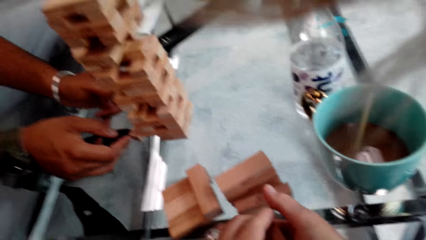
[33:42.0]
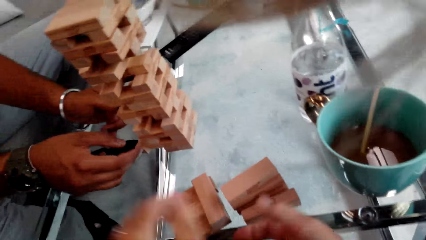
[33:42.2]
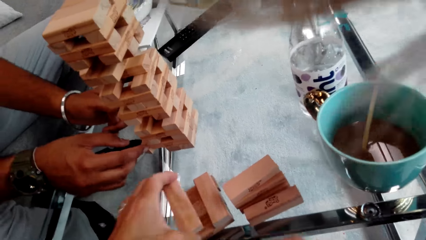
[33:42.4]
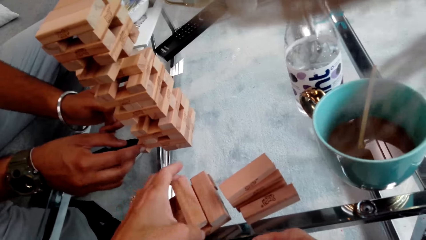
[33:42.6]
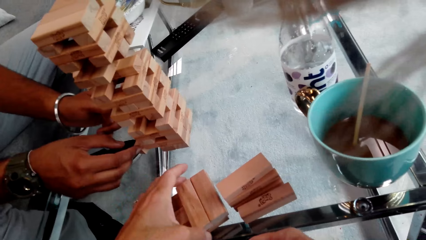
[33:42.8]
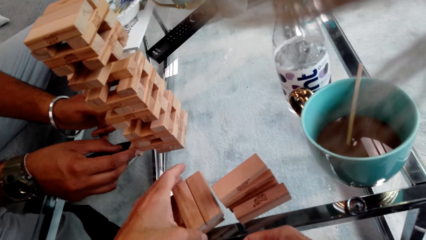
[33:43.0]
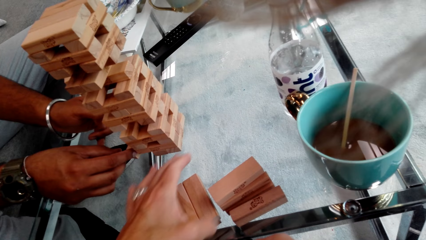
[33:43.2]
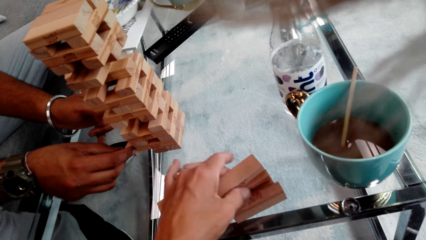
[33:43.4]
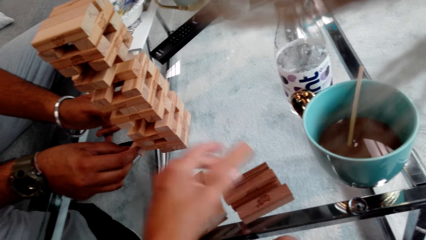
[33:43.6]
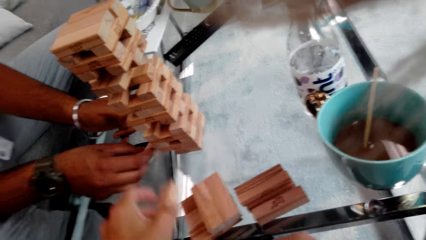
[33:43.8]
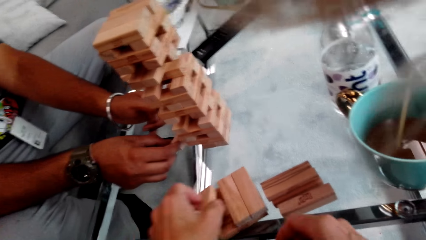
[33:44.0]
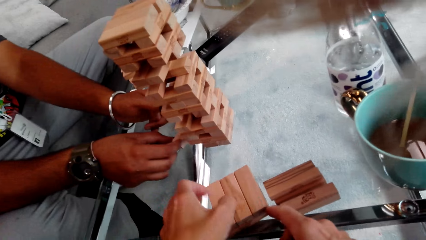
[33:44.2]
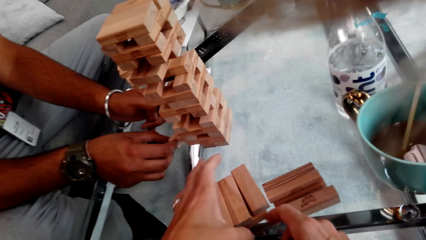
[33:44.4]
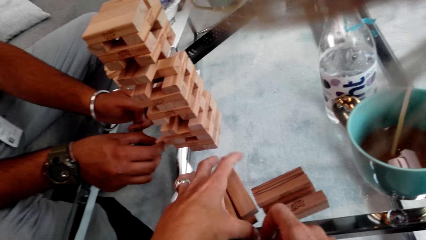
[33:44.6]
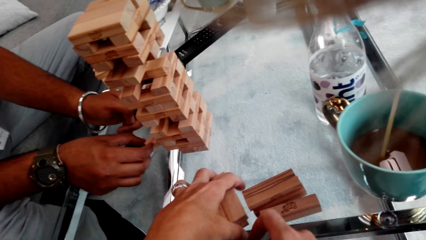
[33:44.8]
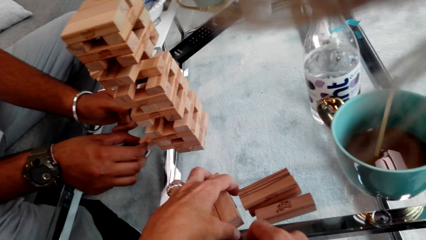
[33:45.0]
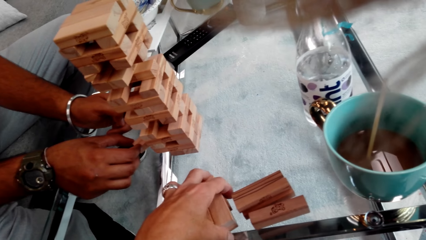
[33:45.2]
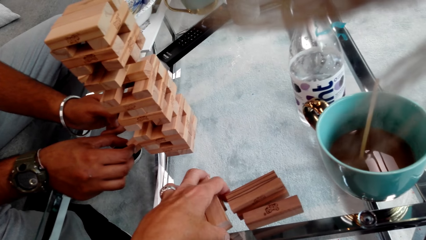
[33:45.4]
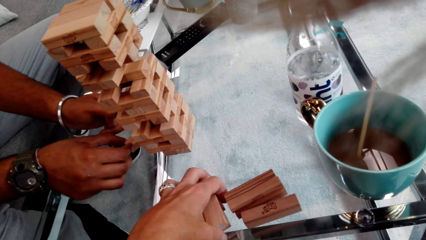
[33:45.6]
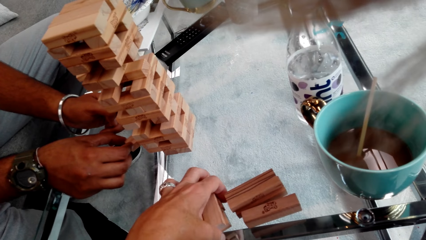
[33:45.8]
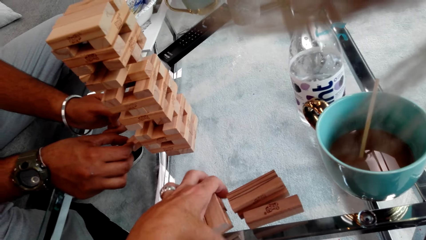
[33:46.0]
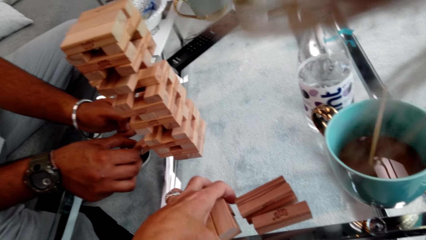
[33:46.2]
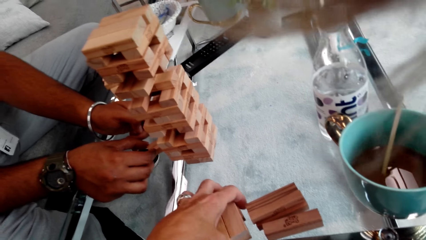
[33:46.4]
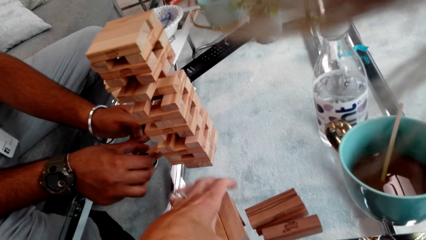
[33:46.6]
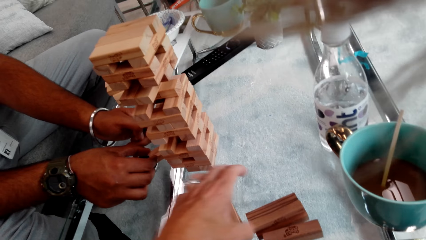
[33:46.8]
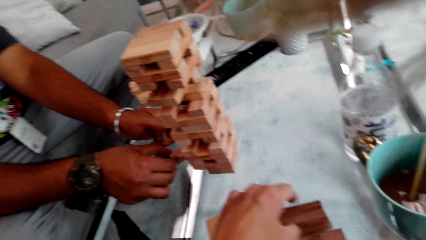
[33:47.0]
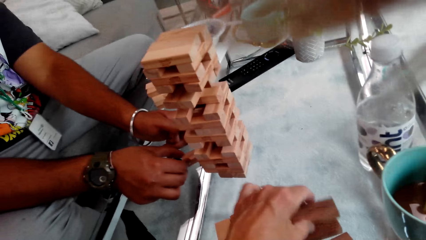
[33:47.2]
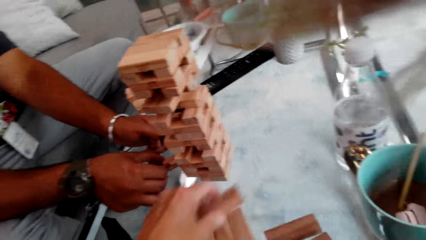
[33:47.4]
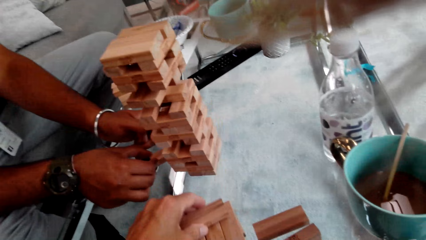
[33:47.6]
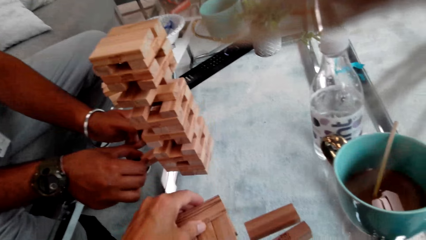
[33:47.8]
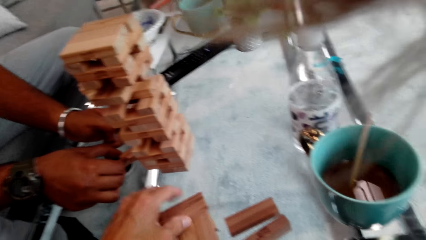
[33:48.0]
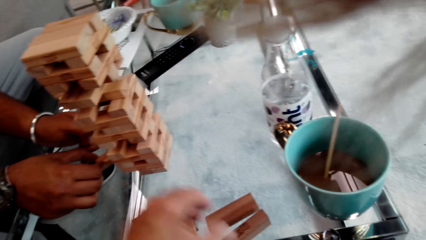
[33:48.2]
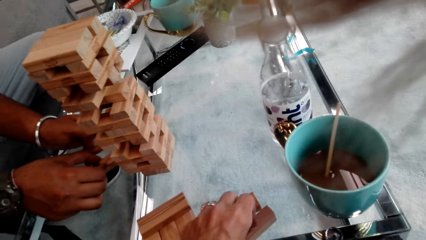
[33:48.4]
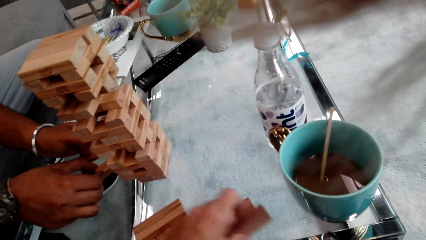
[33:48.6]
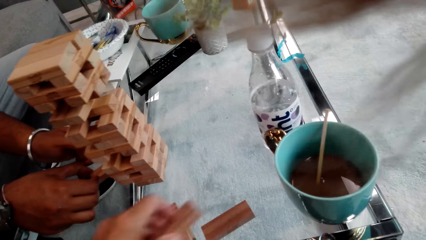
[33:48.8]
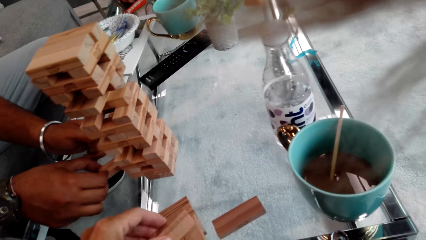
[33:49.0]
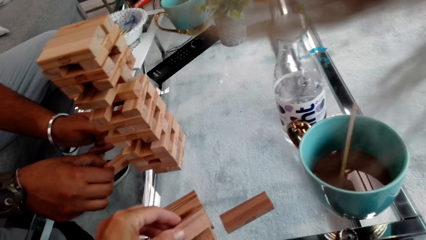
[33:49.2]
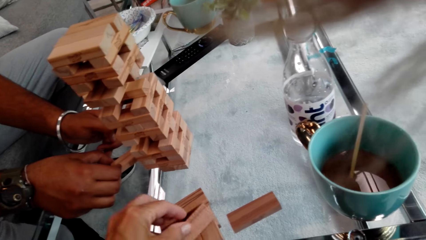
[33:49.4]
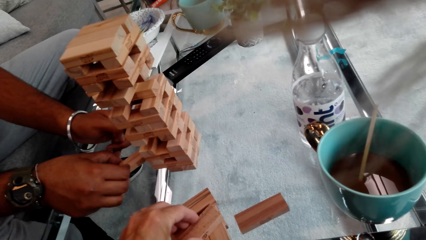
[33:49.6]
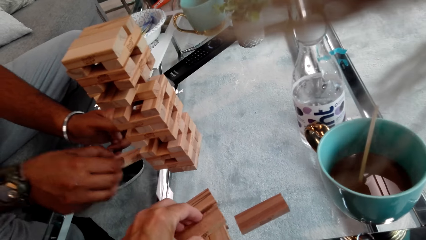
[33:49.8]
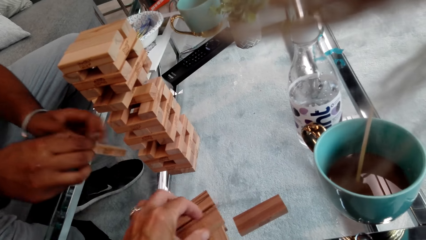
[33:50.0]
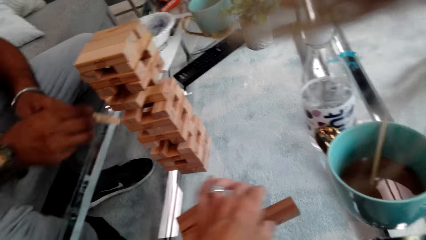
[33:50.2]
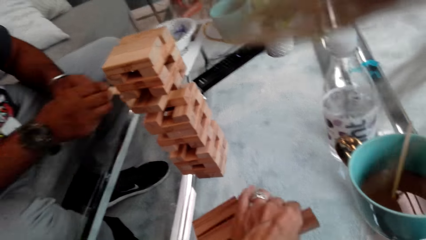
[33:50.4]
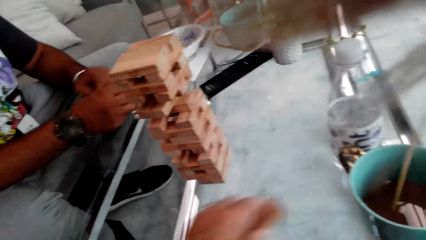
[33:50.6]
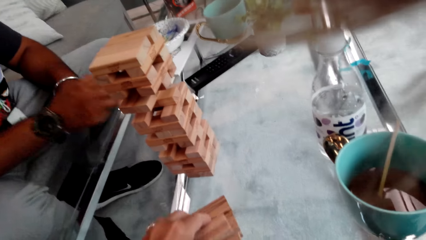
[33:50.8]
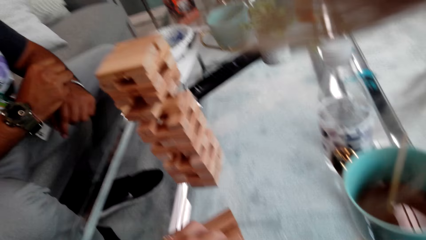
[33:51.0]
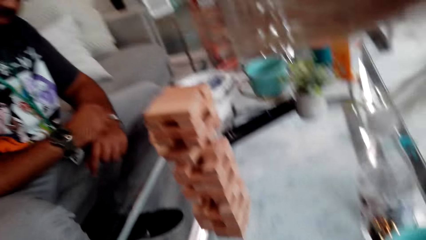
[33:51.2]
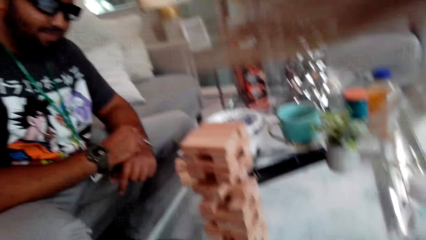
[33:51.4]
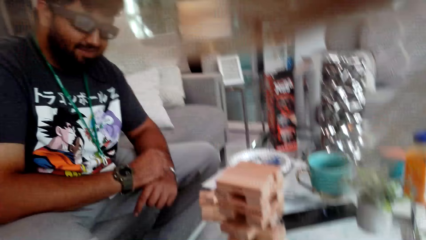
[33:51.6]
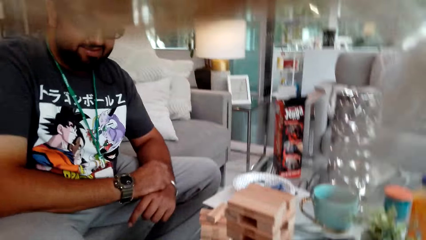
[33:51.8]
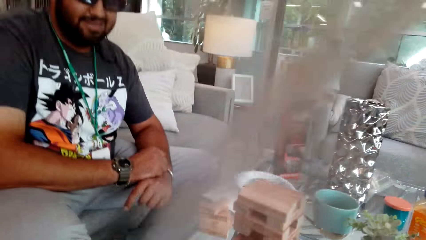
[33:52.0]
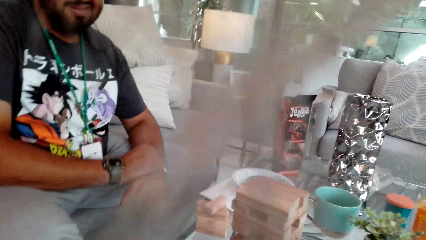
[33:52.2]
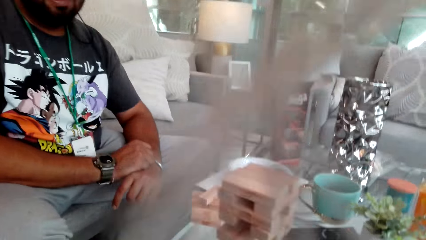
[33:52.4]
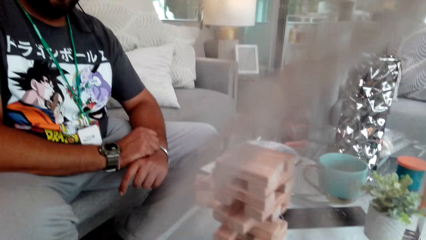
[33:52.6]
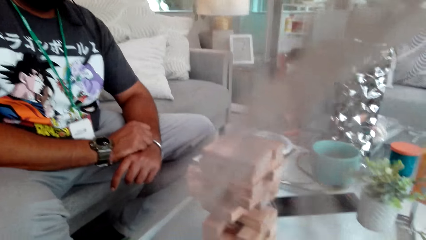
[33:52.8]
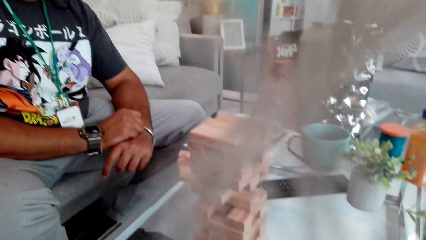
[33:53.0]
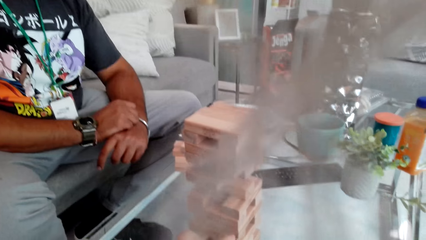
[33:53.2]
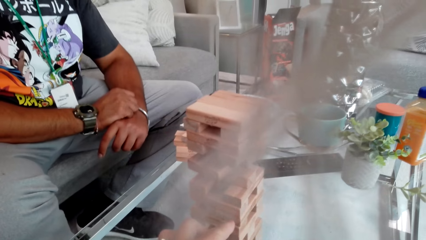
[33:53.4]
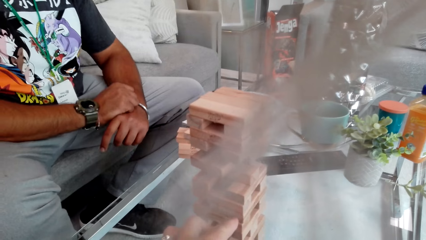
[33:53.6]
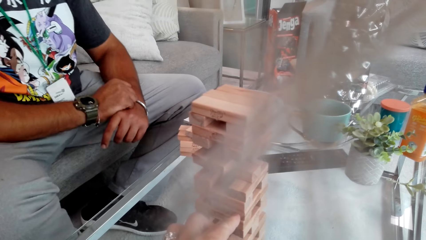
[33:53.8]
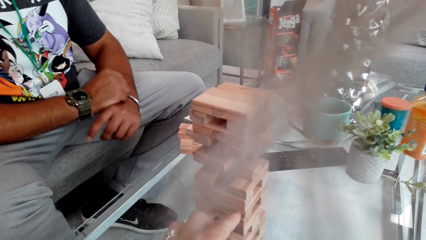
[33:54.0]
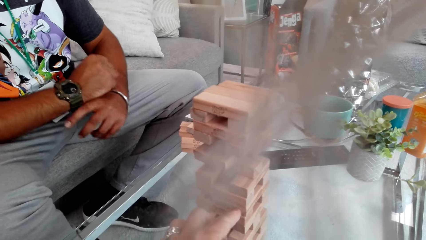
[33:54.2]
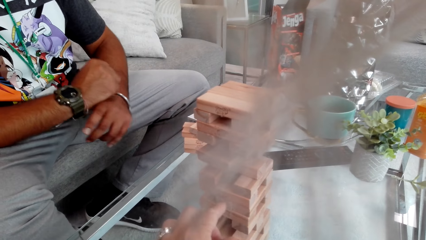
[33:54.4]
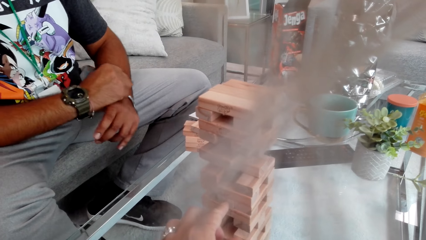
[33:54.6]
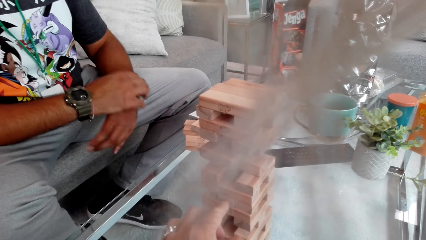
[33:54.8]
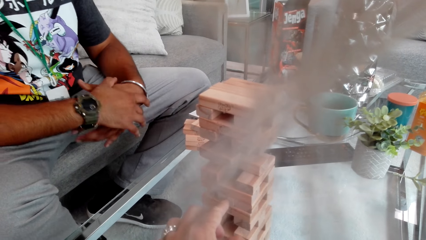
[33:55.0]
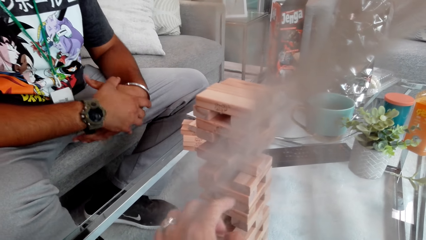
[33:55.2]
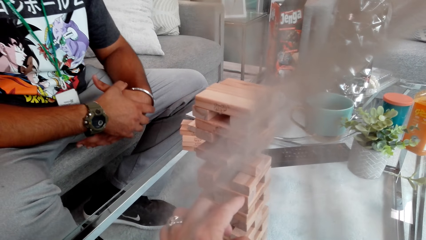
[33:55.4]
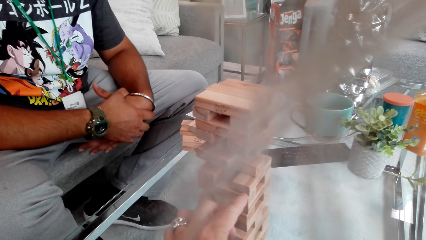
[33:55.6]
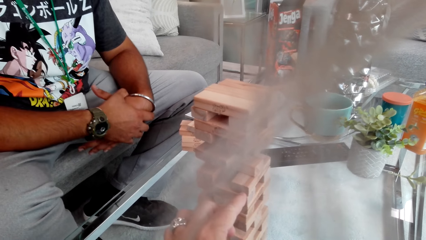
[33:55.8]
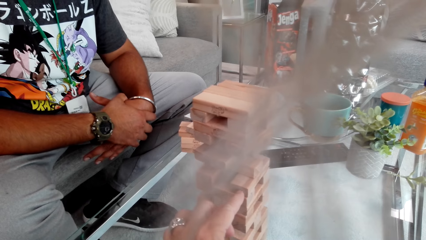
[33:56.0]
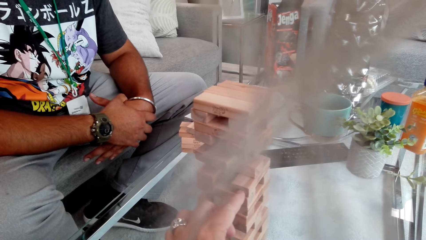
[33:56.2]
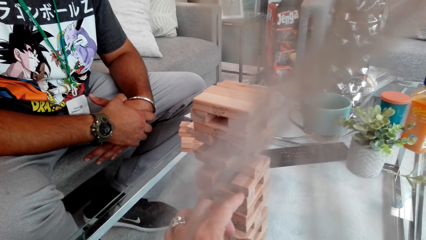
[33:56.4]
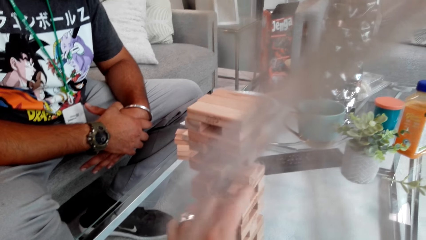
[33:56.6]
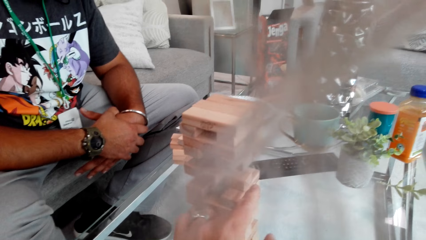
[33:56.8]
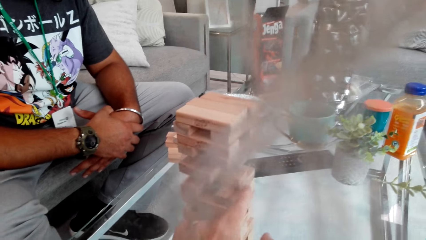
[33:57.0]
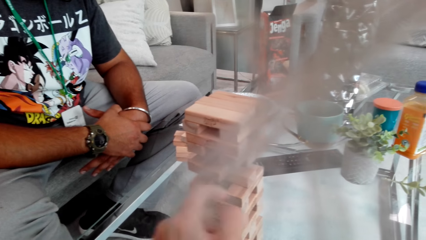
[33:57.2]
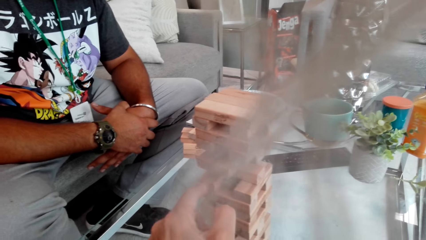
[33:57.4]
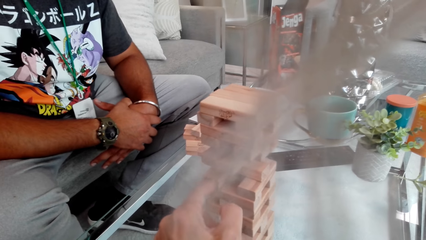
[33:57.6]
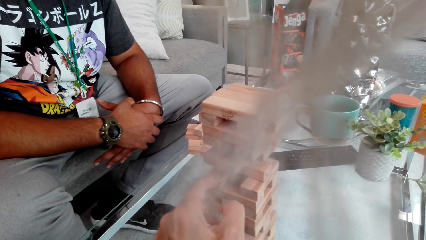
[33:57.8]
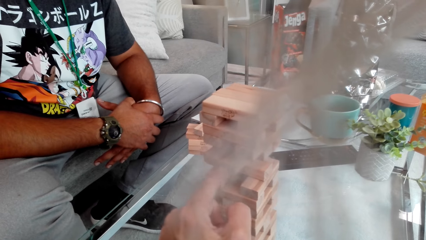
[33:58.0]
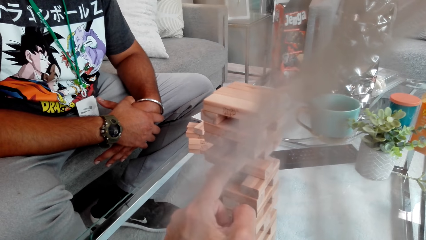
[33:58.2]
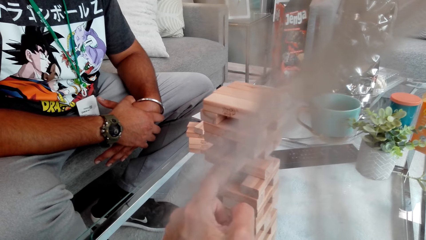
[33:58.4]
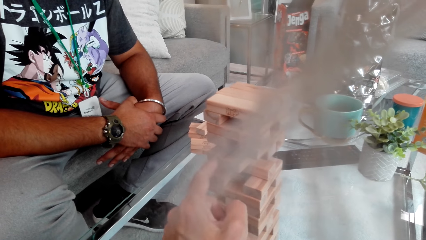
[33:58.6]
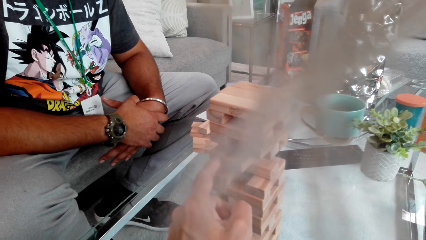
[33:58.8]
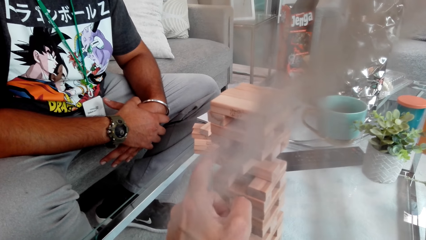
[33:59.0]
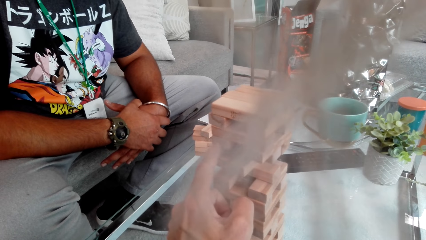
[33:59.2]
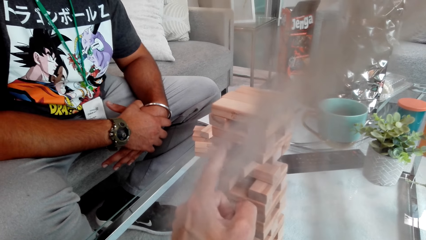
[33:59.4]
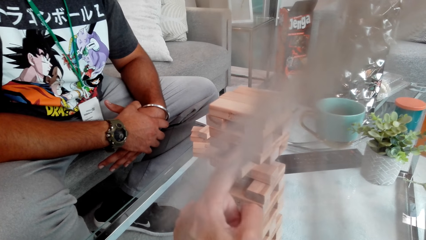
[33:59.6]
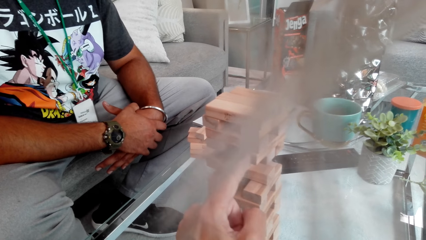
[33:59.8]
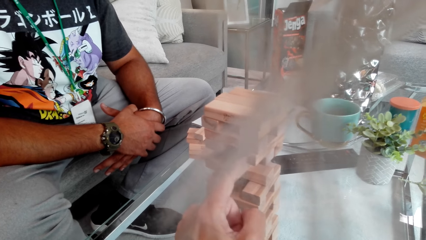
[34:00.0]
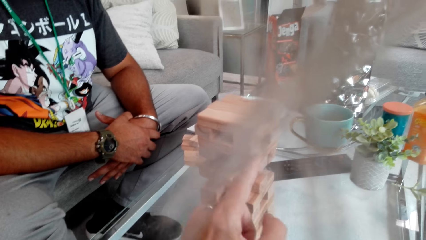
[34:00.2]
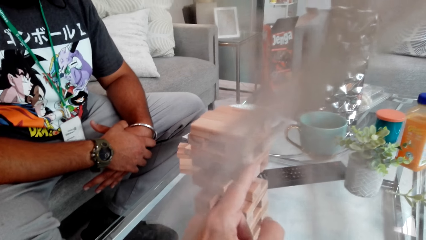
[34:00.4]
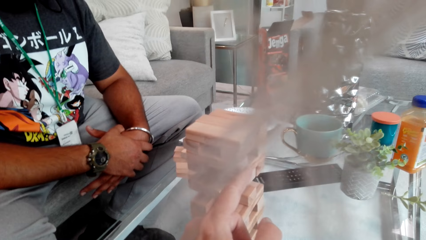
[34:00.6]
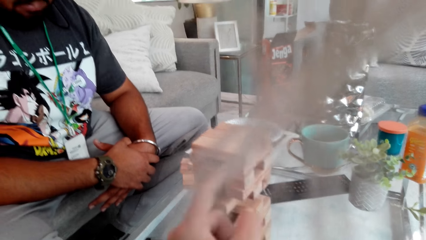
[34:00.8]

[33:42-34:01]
The camera wearer builds a jenga tower. A person plays a jenga game. The person pulls the wood. The camera wearer arranges the woods on the table. They build the jenga tower. The person takes the jenga block and puts the jenga block on the table. The person holds the hands together. The camera wearer looks at the jenga tower. The person looks at the camera wearer. The camera wearer pushes the wood. They play the jenga game.
